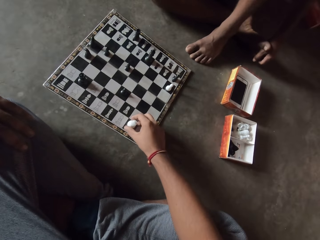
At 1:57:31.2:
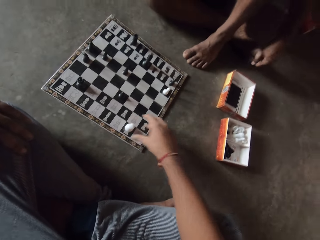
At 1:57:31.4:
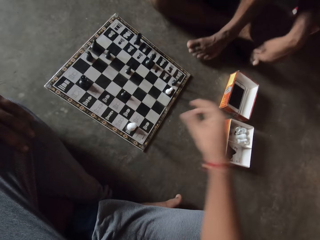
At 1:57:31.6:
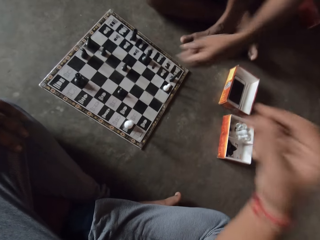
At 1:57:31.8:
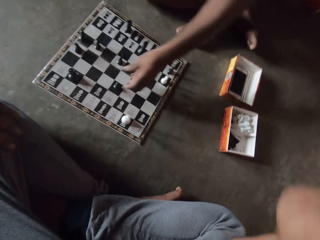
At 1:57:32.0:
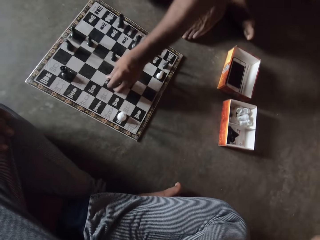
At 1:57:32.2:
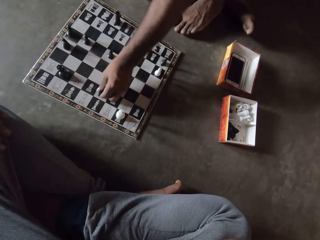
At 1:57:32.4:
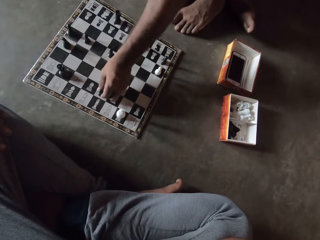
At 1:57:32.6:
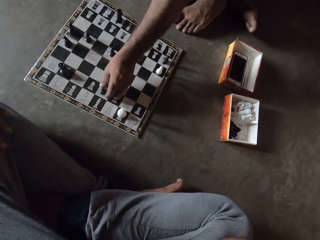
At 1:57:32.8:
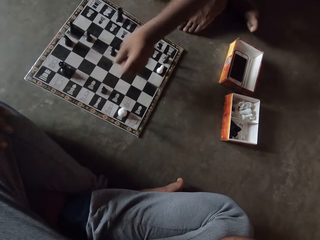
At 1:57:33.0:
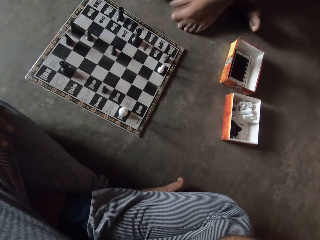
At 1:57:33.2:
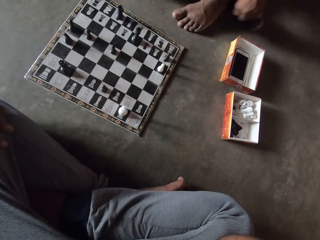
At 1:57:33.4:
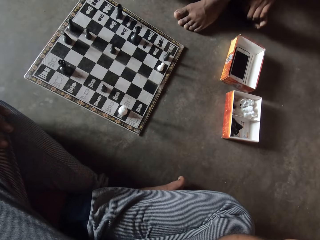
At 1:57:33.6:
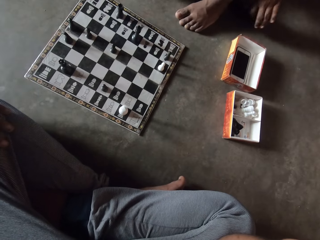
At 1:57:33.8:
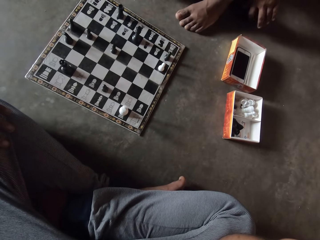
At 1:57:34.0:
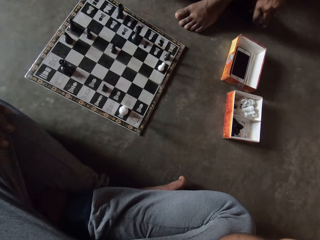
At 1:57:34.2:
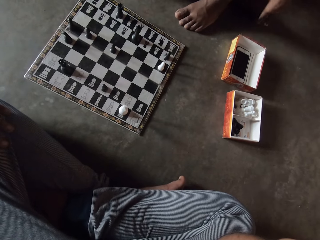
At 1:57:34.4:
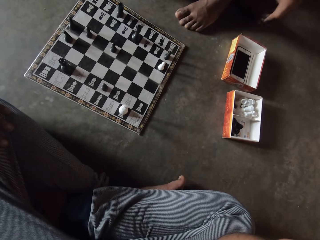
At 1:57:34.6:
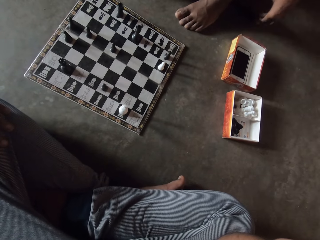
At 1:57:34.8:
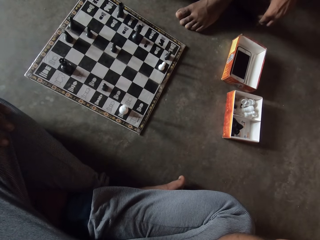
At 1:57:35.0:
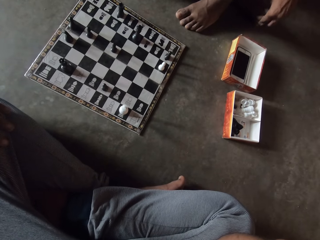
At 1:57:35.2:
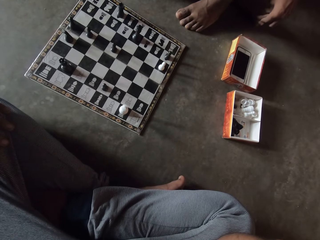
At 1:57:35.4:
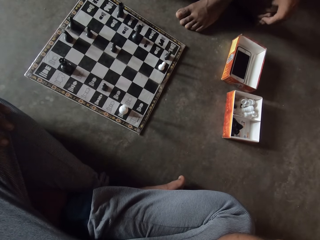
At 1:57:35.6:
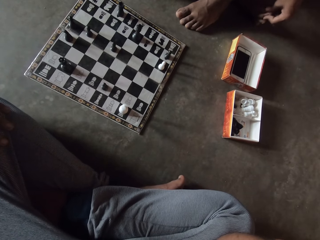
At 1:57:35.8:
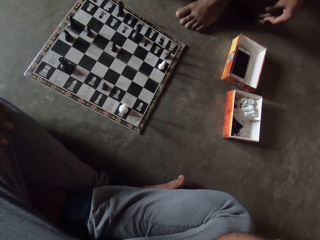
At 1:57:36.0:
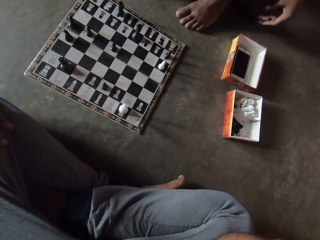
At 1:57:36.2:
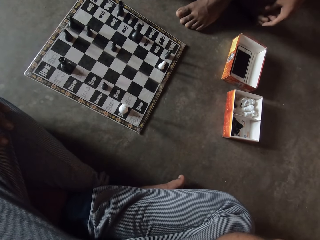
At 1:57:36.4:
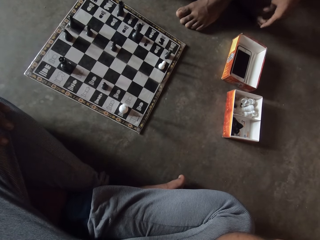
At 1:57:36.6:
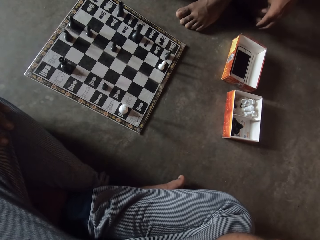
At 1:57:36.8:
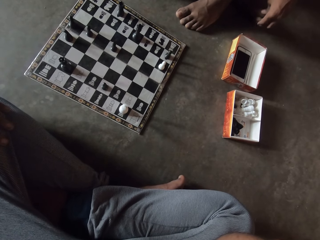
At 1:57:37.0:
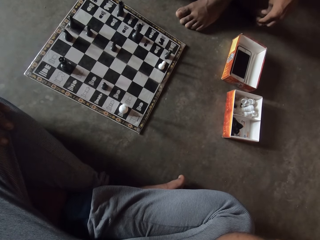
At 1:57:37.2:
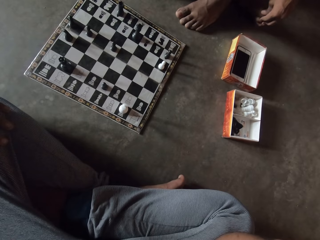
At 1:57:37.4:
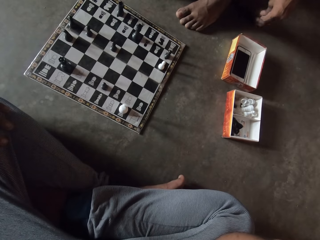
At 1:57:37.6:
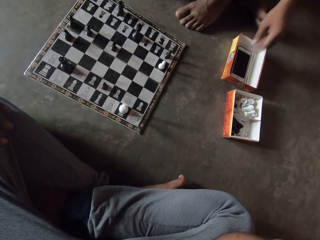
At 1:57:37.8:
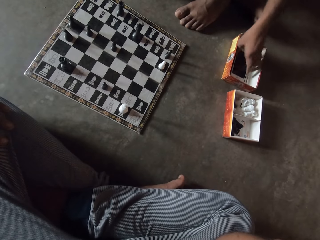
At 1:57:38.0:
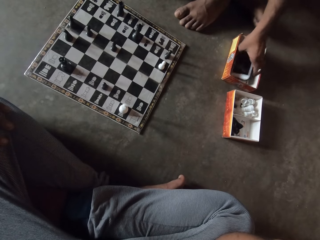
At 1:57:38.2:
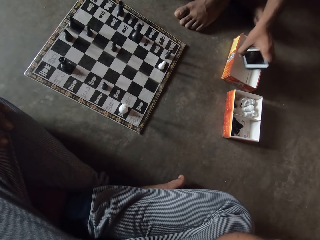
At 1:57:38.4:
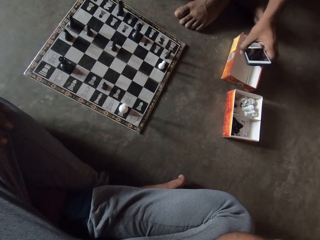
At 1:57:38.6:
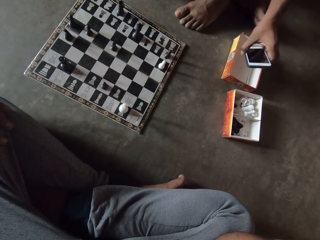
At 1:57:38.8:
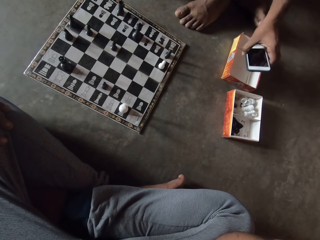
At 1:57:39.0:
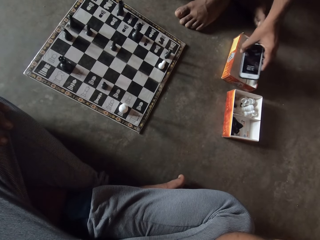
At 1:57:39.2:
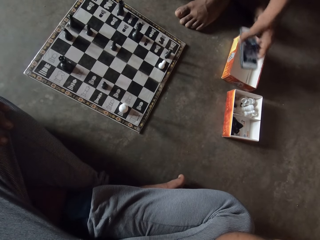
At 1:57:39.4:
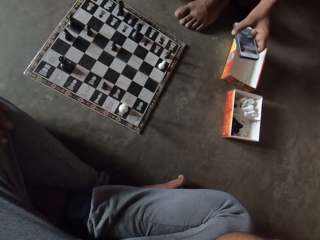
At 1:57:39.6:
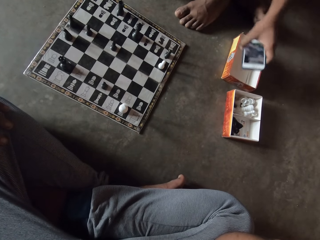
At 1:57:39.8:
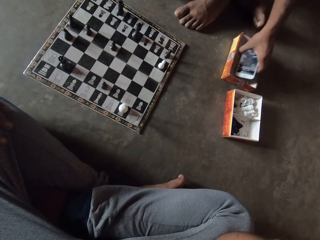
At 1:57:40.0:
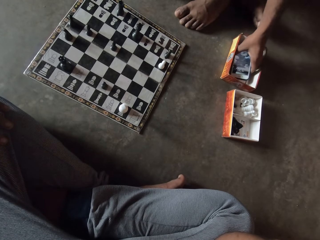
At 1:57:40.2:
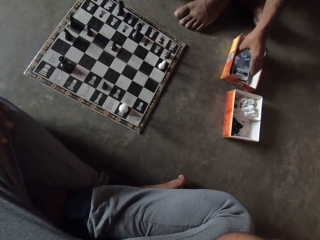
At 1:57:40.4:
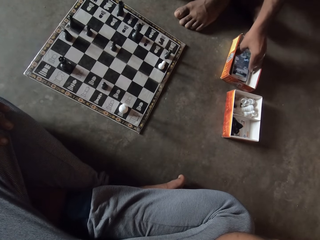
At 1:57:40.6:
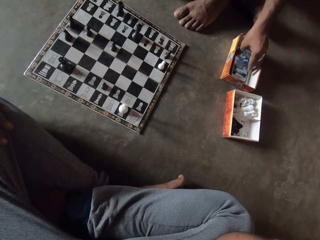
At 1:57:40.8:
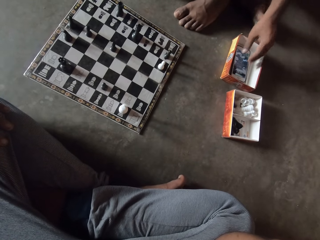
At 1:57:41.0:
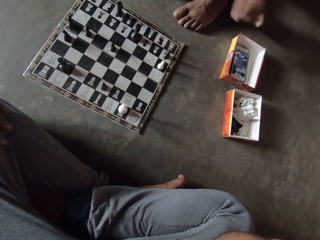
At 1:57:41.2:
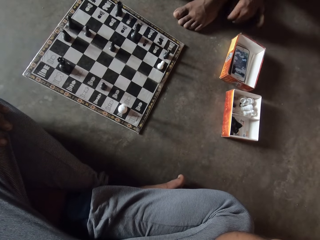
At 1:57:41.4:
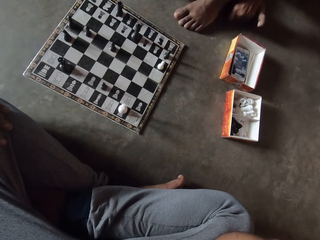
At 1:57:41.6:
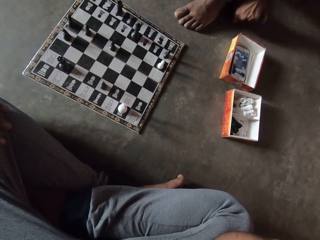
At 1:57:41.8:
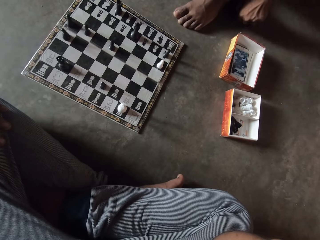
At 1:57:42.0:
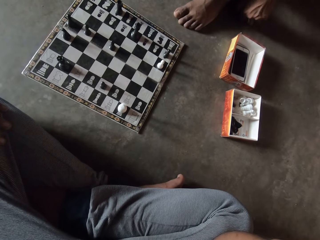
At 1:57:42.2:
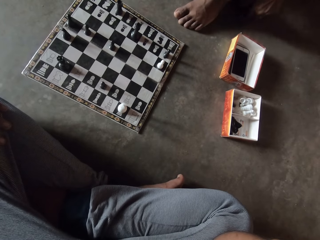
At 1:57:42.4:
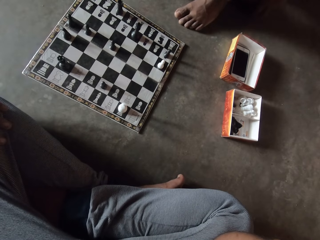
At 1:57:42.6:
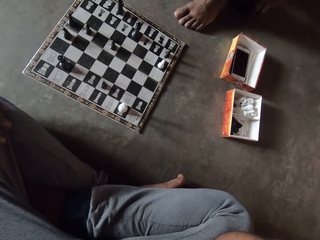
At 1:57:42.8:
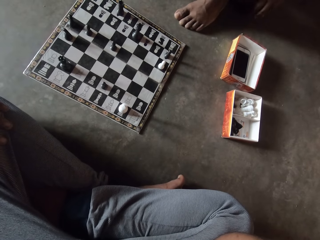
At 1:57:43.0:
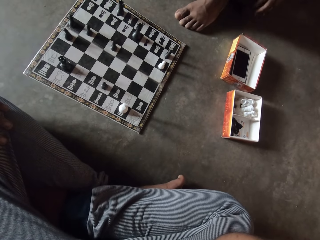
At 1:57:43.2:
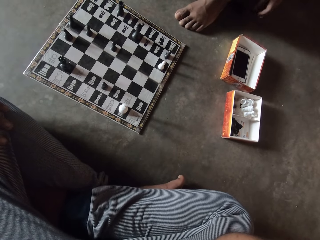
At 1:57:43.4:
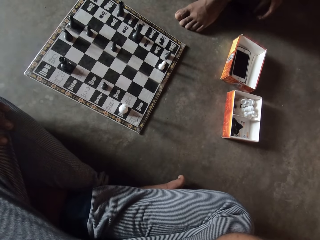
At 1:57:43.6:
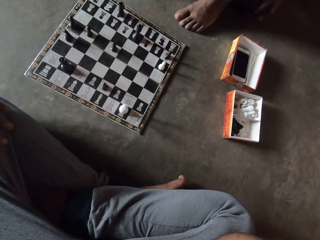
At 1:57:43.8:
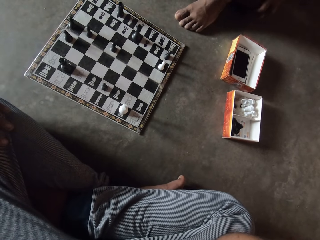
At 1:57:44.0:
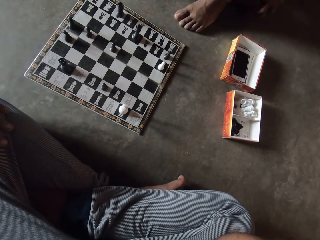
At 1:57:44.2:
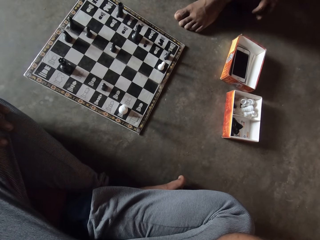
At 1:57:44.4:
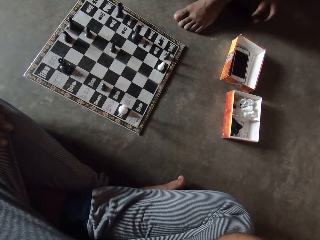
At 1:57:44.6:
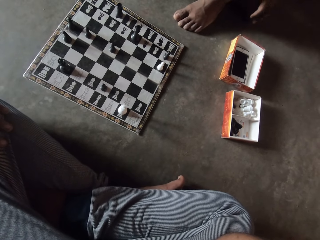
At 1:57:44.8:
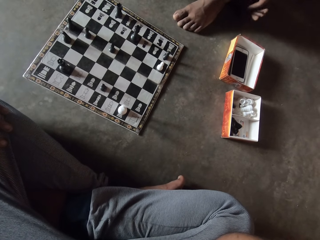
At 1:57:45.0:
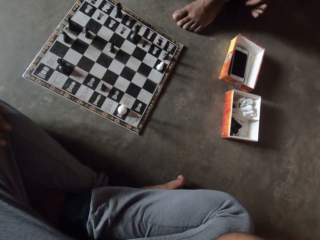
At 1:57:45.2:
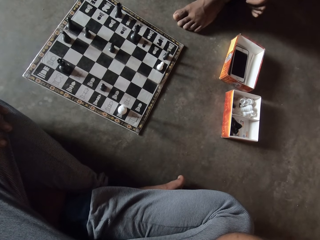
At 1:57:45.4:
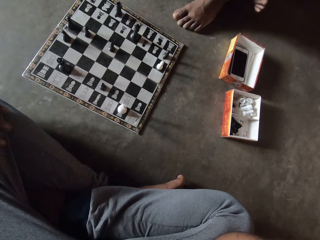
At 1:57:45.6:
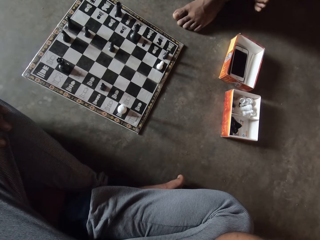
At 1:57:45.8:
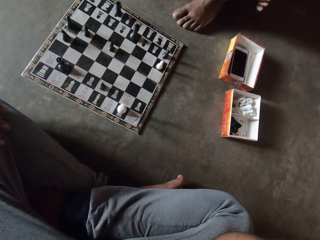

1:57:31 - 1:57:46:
The man moves another black piece on the chess board on the floor with his left hand again. The man puts a hand on a foot. The man picks up the phone from a carton to his left again. The man puts the phone in the carton. The man turns on the phone. The man puts a hand on the foot.

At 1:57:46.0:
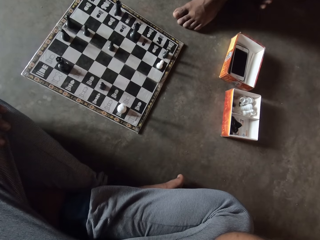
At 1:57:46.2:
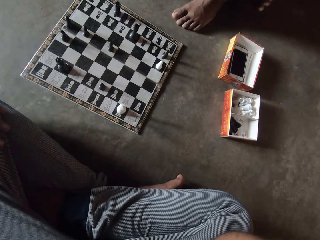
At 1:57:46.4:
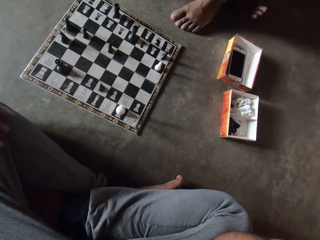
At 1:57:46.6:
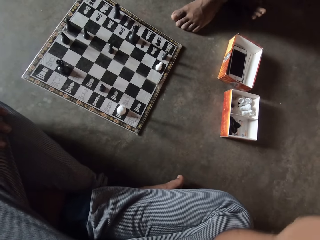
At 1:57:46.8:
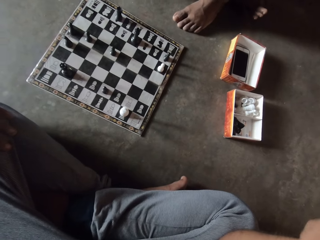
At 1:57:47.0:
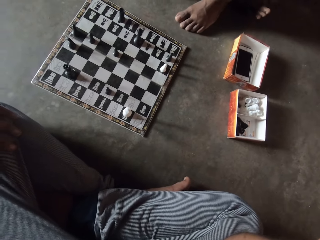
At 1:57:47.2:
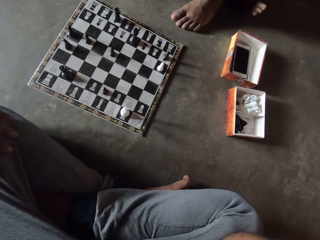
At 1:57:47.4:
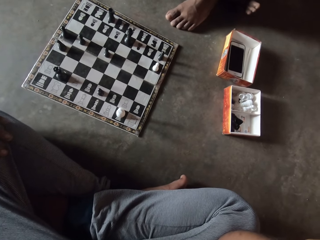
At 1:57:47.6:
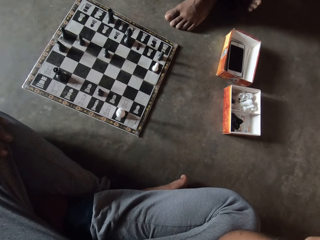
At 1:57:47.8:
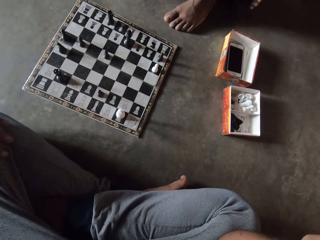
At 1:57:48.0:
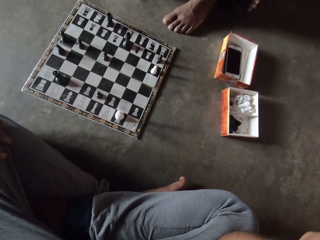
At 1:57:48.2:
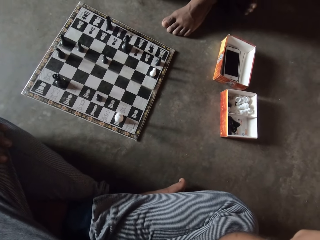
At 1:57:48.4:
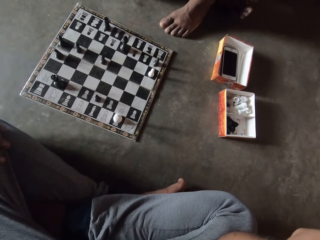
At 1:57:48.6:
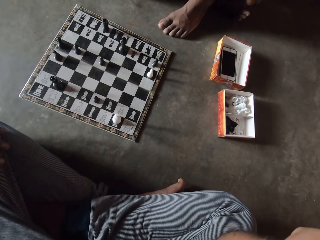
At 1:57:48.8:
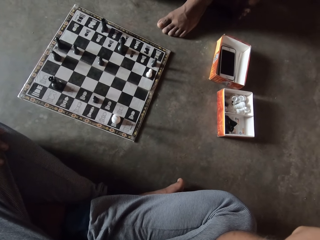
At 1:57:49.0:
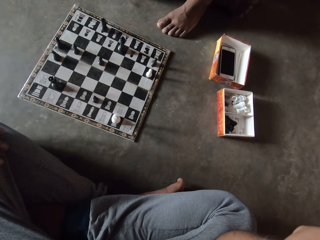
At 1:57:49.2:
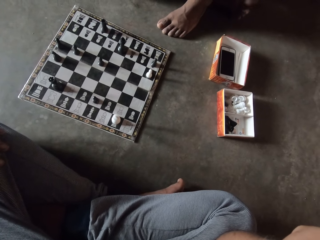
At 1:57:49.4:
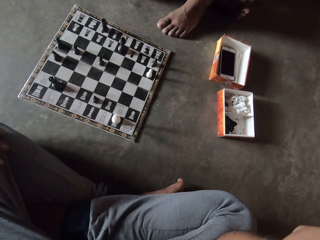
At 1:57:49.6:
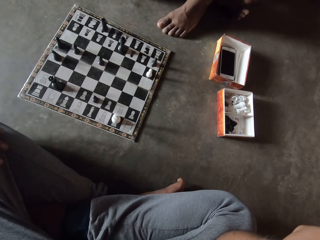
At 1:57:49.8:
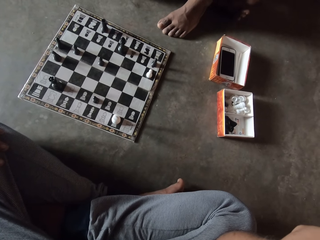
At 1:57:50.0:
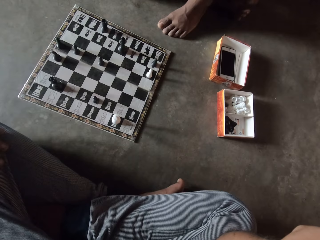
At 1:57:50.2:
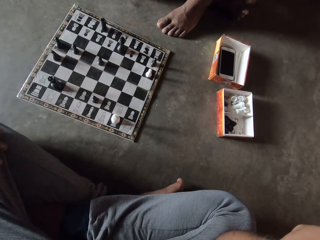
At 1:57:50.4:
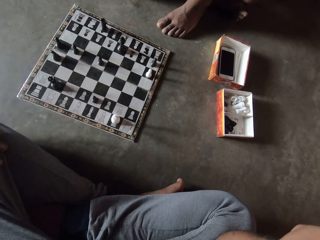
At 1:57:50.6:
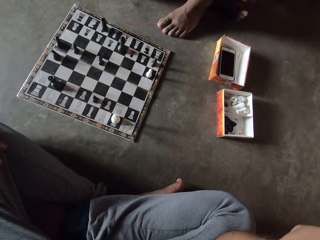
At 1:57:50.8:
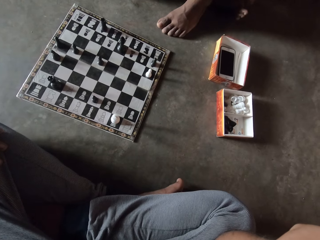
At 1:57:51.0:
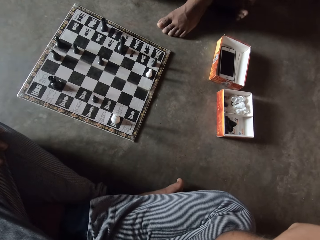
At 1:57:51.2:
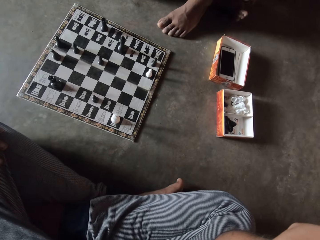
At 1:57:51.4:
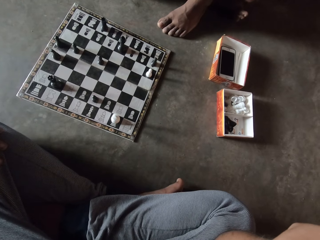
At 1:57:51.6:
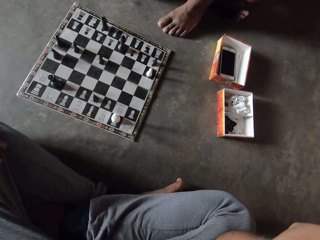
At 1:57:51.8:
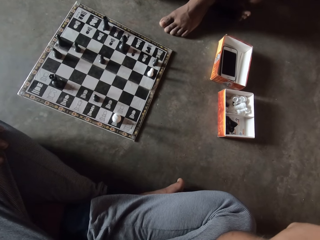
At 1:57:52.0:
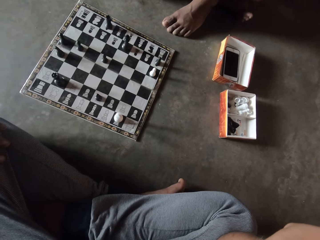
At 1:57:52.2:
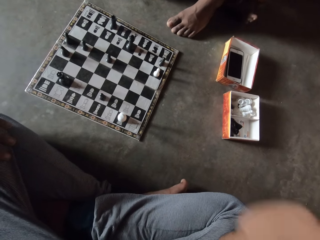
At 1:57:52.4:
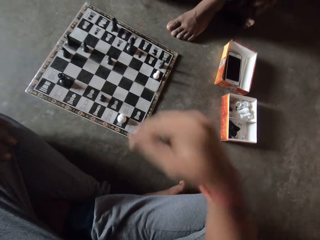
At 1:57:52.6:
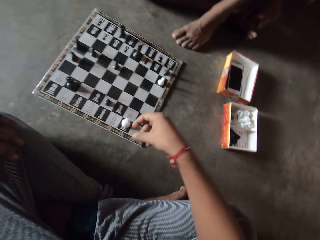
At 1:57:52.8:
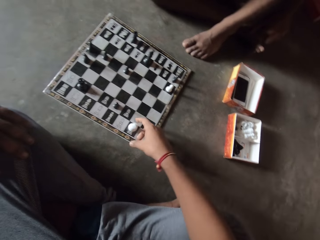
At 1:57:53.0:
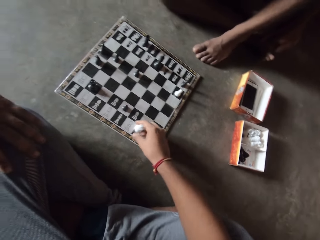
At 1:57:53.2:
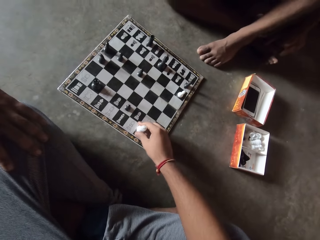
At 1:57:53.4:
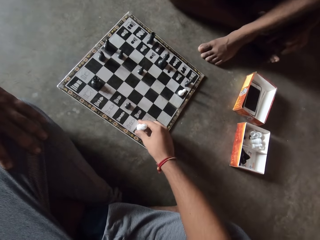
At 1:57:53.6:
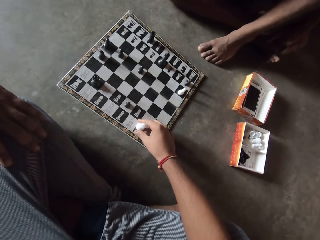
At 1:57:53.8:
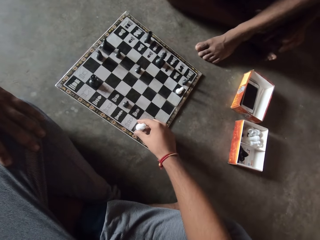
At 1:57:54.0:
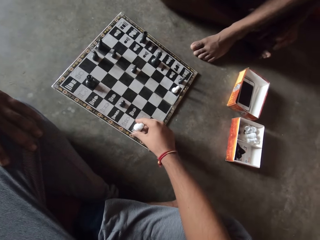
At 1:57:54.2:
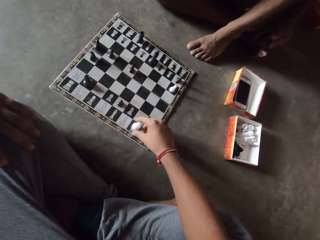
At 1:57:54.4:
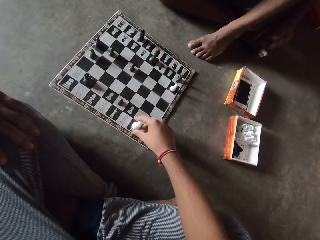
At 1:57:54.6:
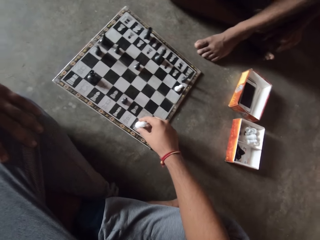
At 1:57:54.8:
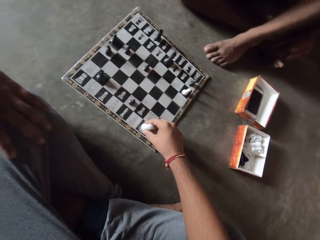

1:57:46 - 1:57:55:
The camera wearer moves the same white piece on the chess board on the floor with his right hand.
